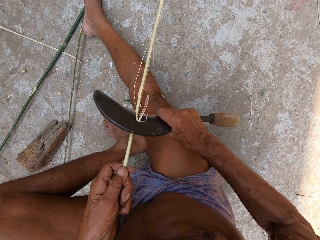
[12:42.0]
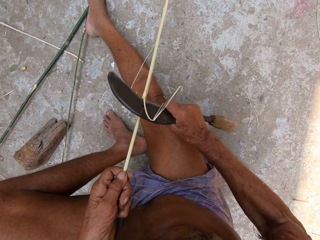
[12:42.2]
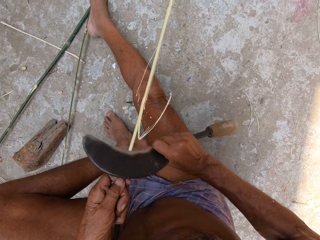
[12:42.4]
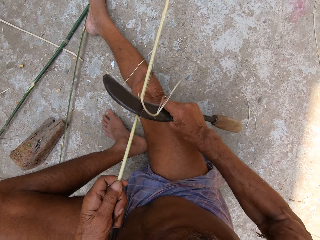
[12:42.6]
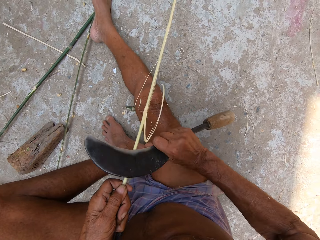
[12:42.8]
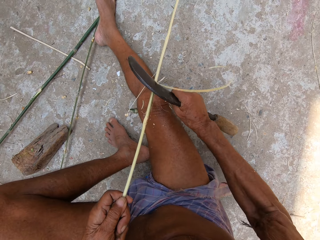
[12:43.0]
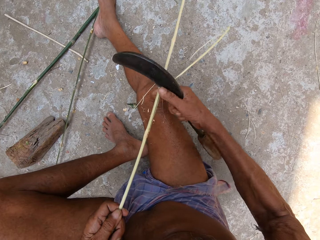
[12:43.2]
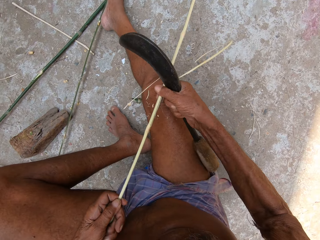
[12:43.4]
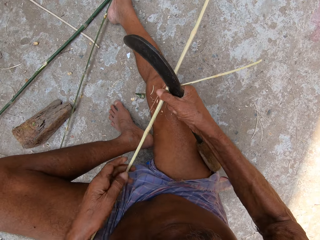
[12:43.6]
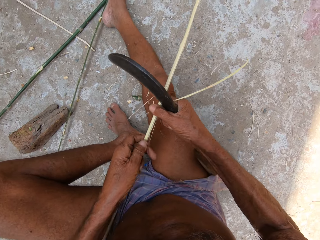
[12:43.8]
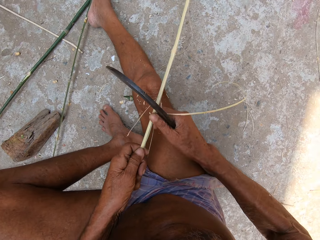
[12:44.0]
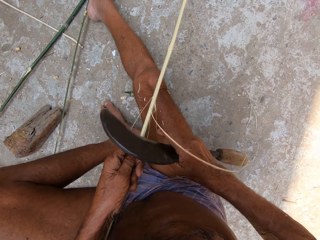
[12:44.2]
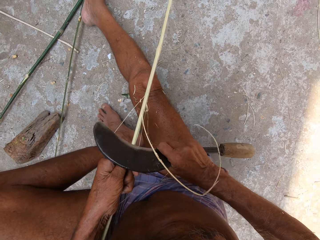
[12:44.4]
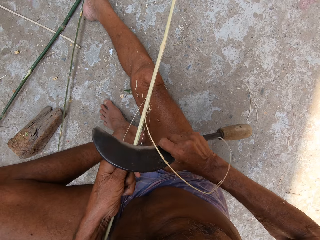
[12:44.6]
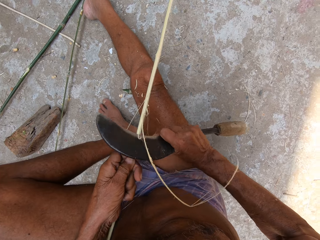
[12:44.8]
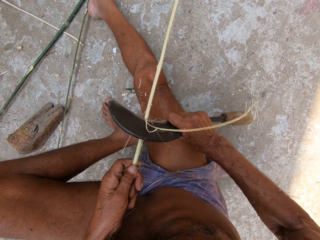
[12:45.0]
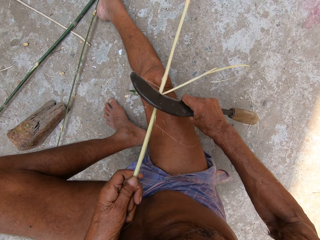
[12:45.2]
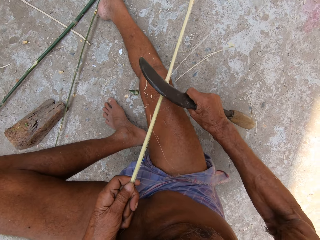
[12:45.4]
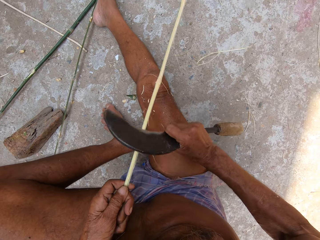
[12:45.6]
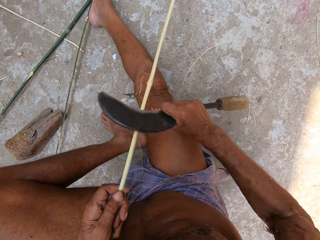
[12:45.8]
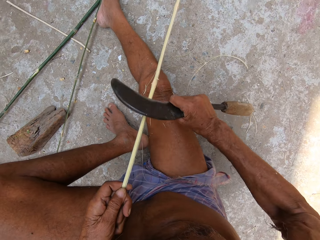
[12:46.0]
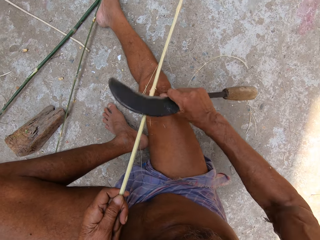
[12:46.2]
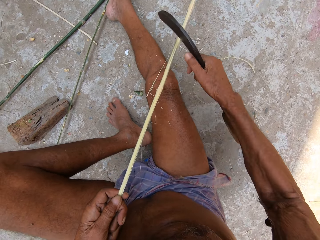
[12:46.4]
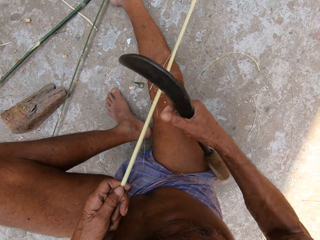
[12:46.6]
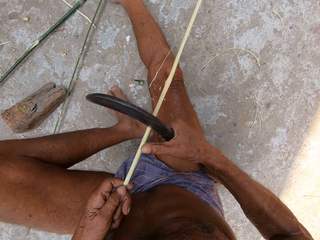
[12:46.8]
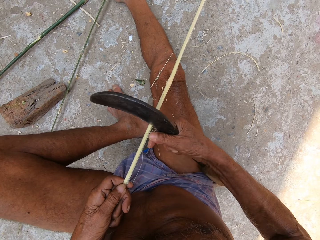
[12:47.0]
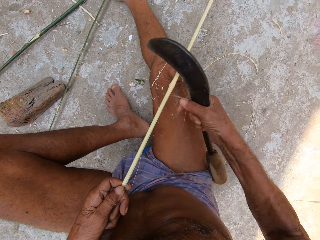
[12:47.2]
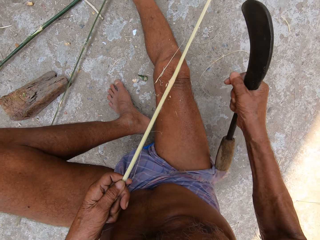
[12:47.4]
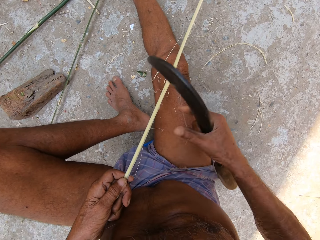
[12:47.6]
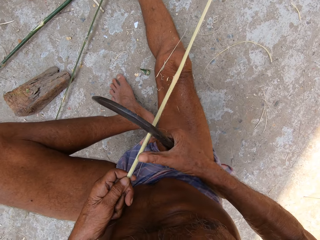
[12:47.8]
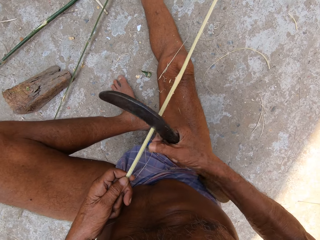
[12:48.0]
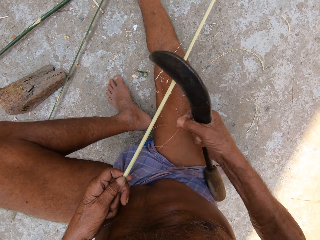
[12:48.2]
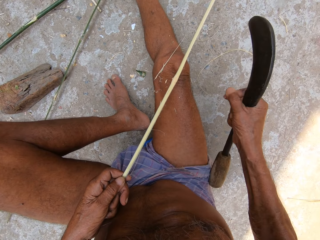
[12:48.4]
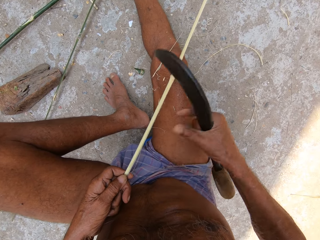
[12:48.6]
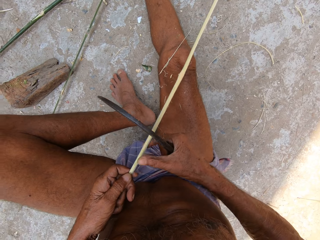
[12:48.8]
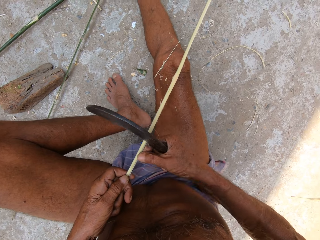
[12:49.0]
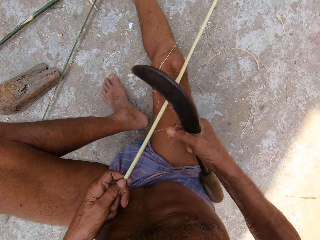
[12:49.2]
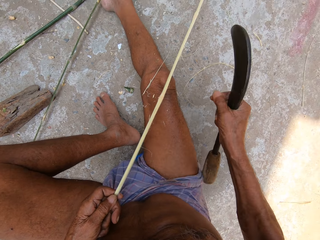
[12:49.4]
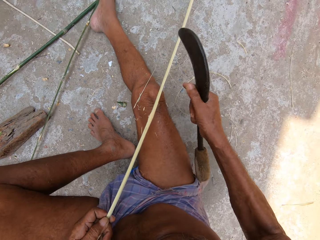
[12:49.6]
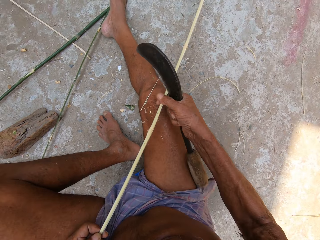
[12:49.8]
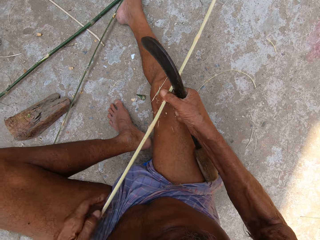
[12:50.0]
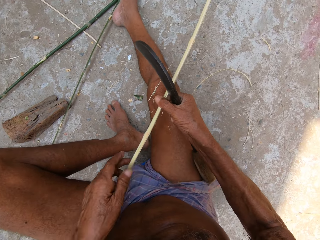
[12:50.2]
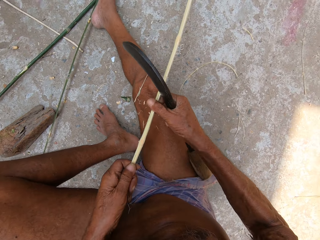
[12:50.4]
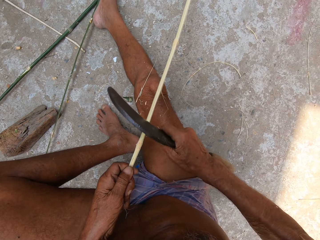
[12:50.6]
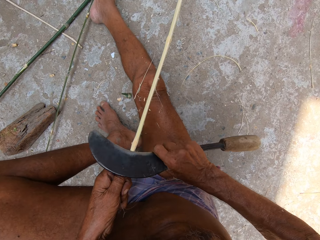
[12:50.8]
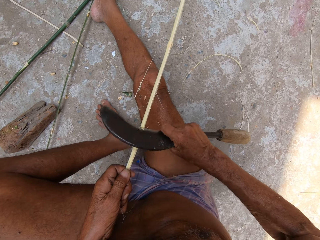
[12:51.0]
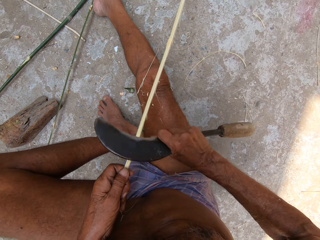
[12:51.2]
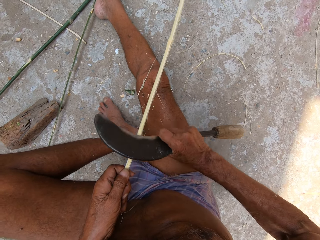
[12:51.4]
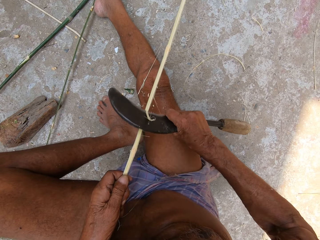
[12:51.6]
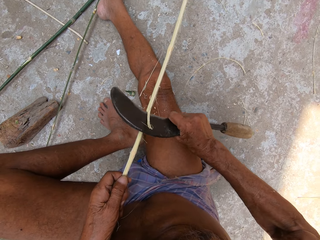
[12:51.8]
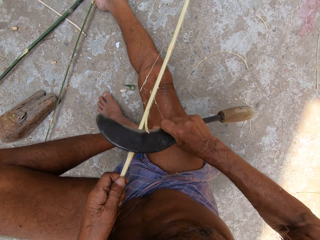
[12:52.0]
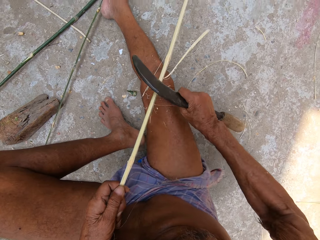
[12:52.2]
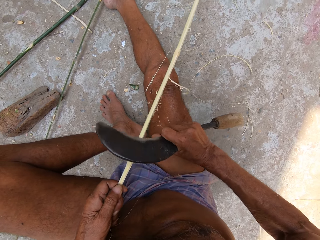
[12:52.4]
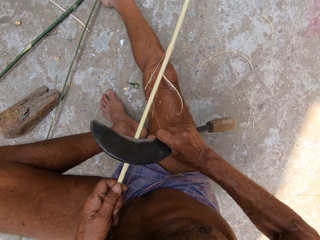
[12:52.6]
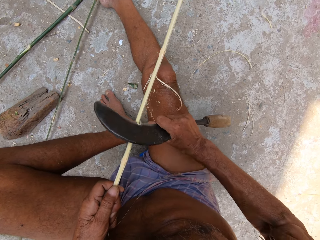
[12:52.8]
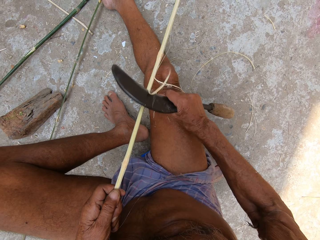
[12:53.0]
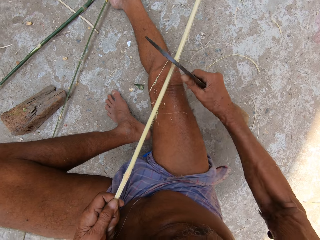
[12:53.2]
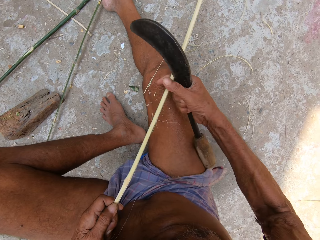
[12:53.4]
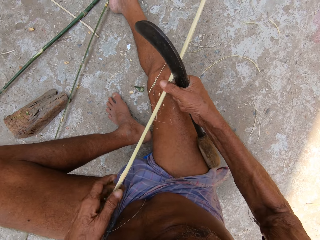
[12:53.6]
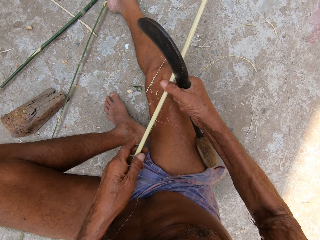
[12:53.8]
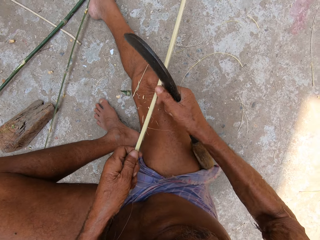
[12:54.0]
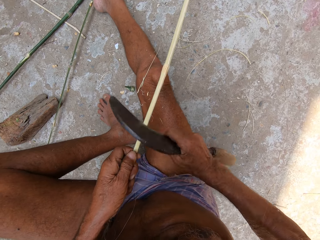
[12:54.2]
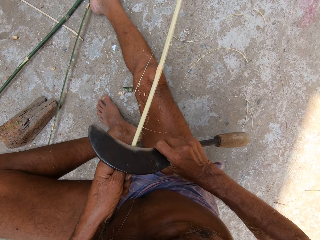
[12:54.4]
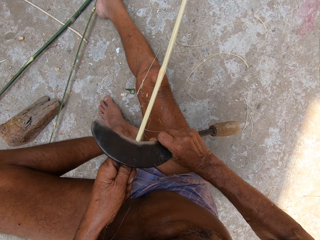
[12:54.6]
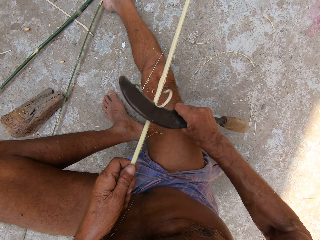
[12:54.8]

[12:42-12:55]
The camera wearer pulls strands from the bamboo stick in his left hand with his right hand. He scrapes the bamboo stick in his left hand with the sickle in his right hand.

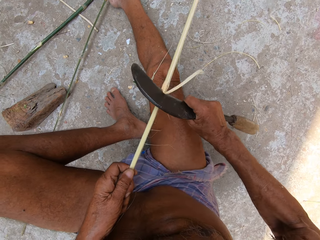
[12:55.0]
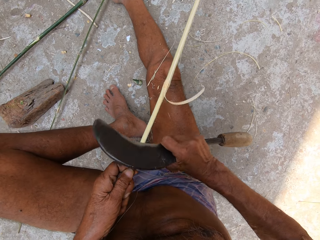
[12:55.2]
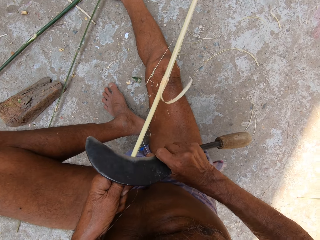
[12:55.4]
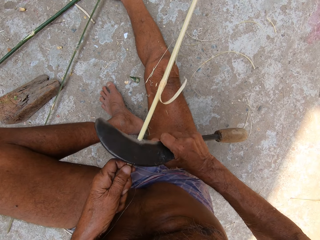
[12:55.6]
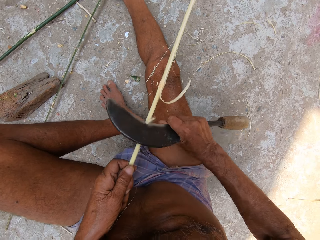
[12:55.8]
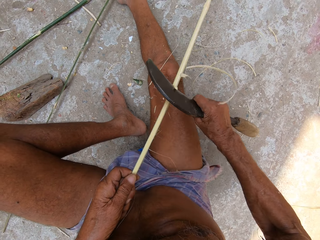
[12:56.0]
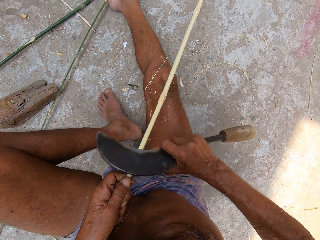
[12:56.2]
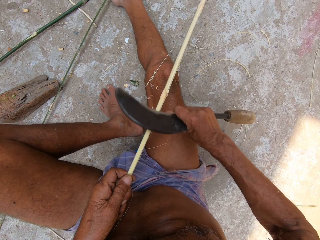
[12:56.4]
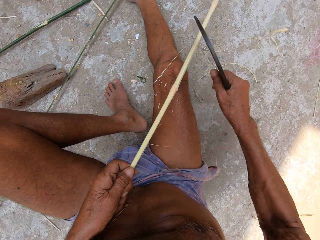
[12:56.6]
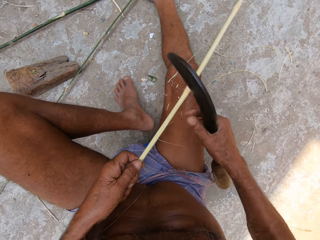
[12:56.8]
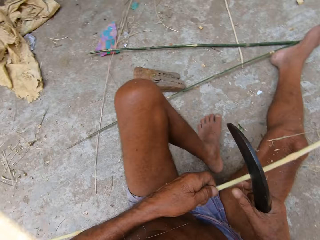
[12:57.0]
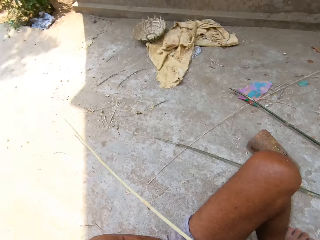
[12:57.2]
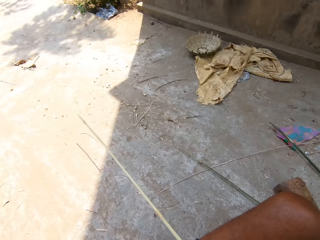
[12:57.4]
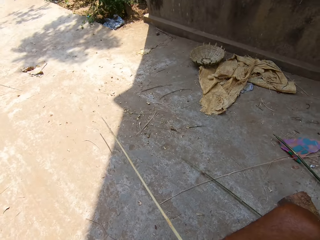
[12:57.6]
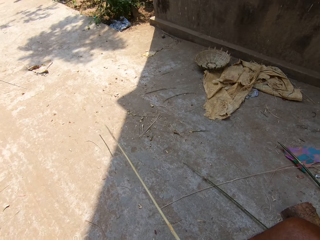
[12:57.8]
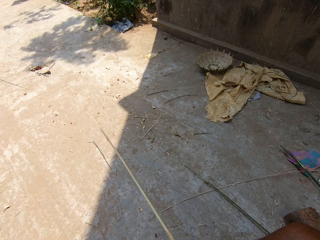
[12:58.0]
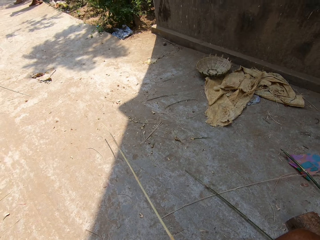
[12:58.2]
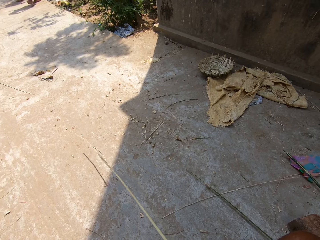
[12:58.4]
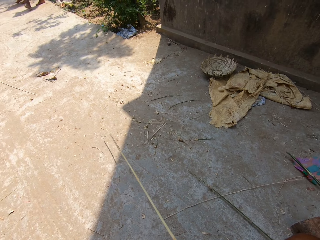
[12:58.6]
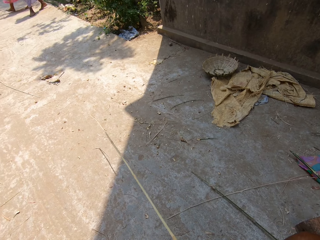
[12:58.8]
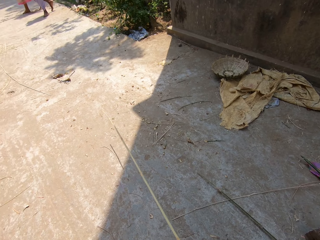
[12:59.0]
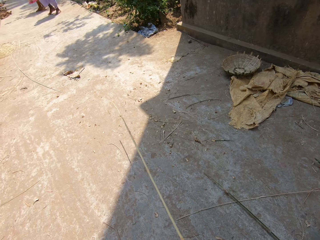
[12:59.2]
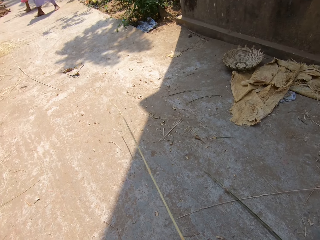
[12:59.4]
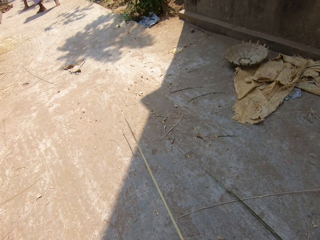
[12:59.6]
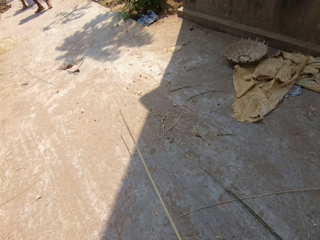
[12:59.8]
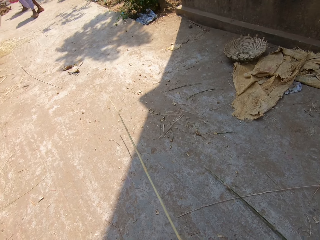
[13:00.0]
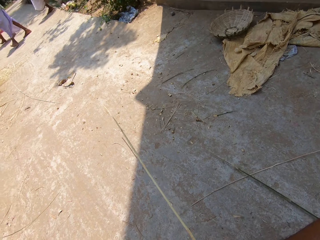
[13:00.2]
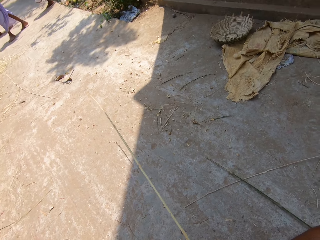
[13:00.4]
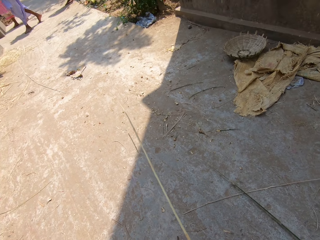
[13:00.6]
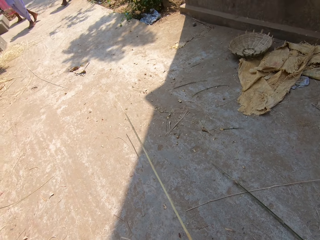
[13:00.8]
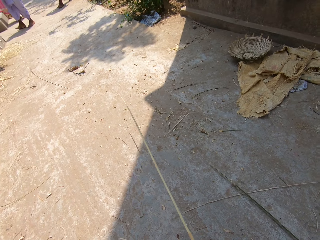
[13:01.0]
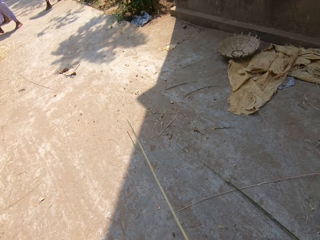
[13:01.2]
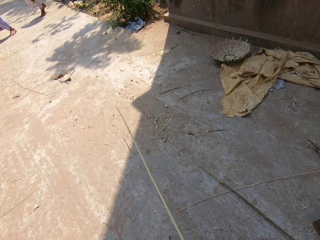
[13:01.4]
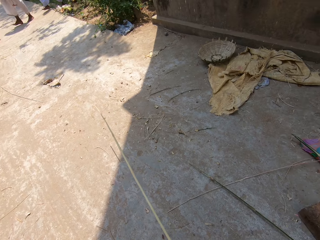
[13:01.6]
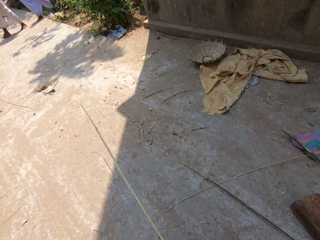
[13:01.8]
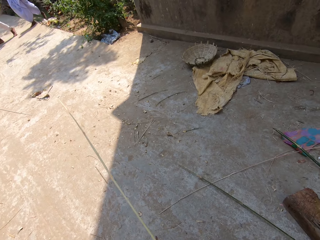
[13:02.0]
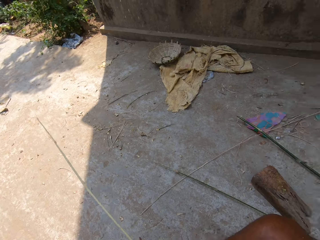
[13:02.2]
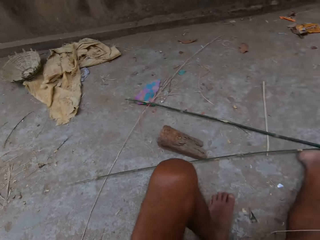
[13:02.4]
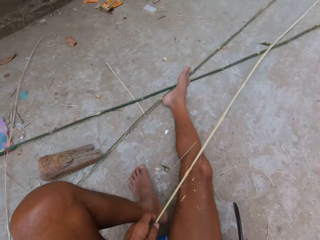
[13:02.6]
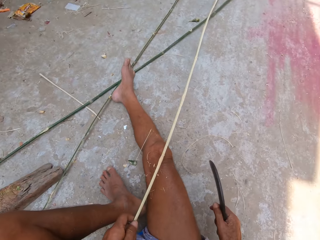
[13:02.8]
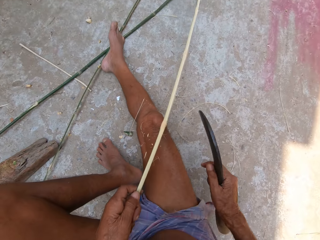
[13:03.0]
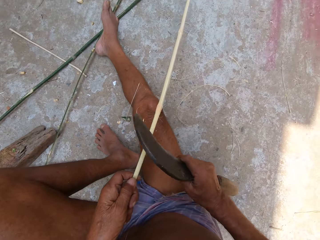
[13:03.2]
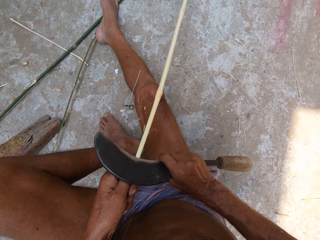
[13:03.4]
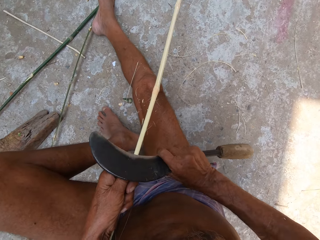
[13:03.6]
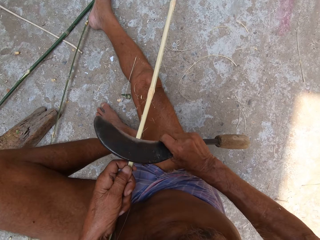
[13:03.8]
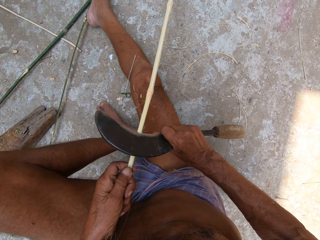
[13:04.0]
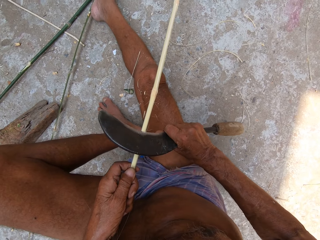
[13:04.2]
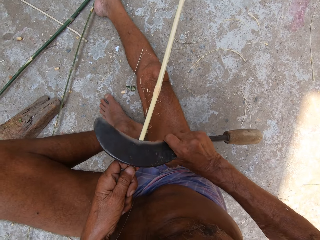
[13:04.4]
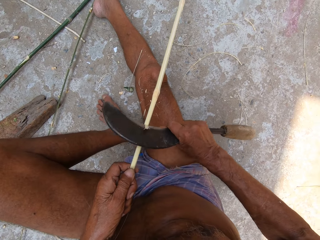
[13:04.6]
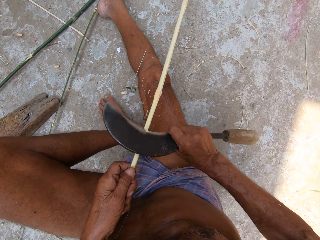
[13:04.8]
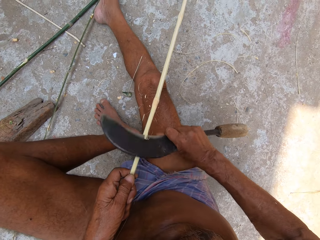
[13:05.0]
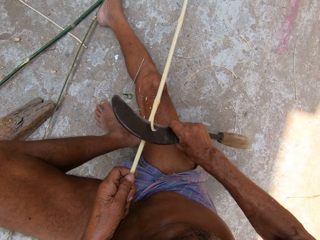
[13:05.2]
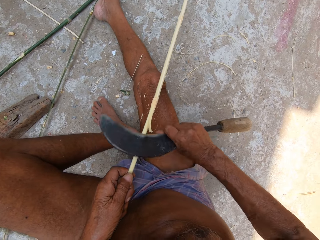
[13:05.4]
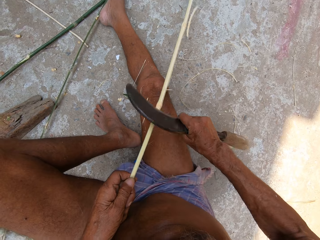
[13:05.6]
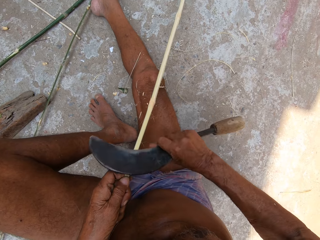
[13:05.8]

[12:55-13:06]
The camera wearer looks around. They straighten the bamboo stick.
